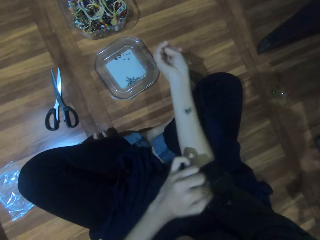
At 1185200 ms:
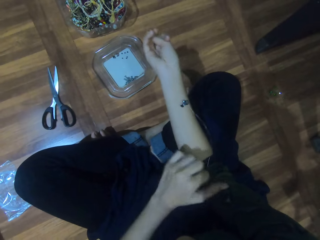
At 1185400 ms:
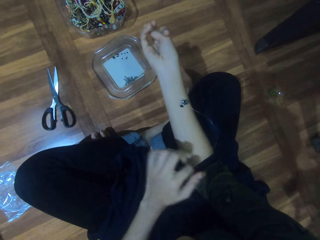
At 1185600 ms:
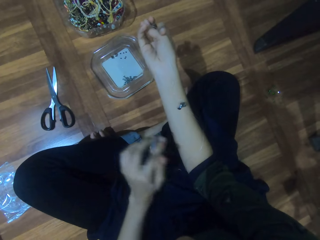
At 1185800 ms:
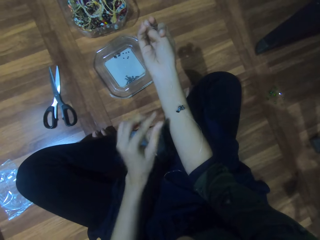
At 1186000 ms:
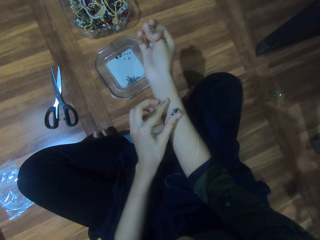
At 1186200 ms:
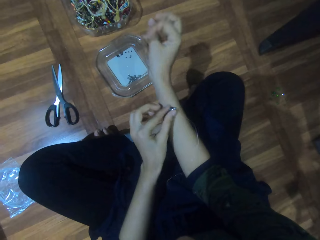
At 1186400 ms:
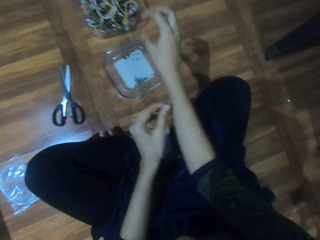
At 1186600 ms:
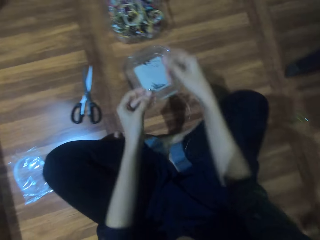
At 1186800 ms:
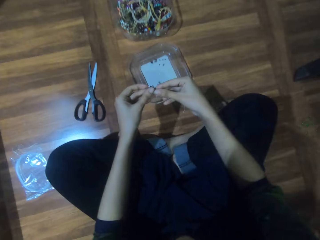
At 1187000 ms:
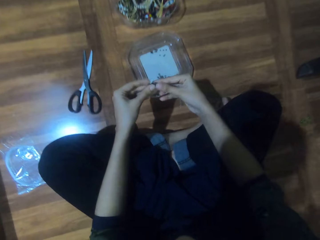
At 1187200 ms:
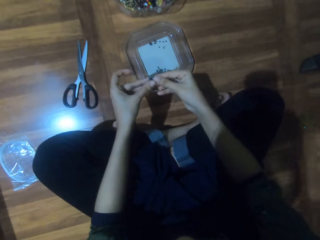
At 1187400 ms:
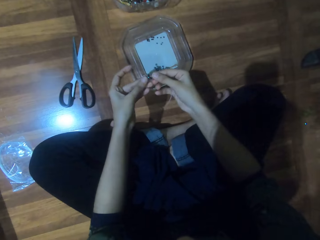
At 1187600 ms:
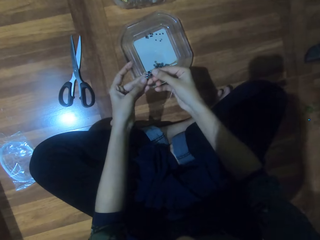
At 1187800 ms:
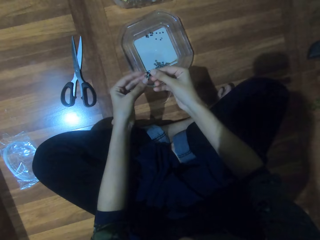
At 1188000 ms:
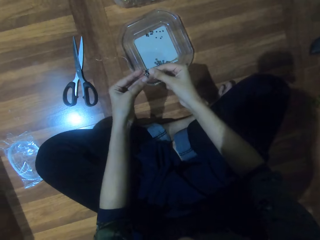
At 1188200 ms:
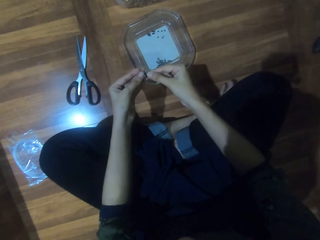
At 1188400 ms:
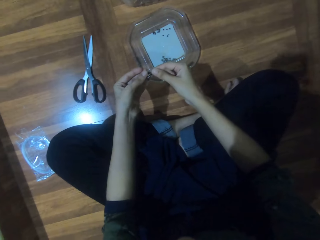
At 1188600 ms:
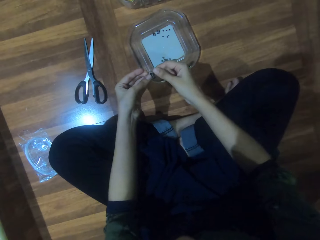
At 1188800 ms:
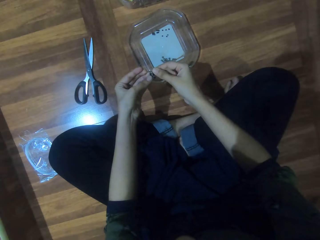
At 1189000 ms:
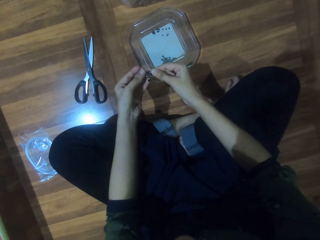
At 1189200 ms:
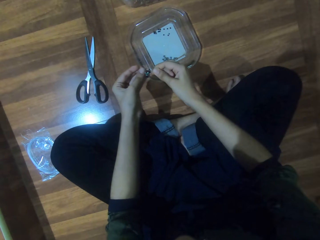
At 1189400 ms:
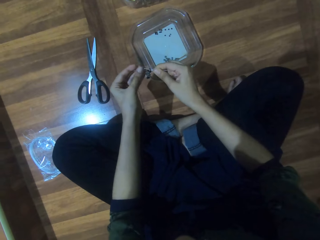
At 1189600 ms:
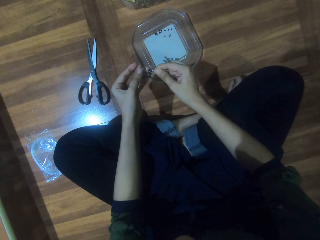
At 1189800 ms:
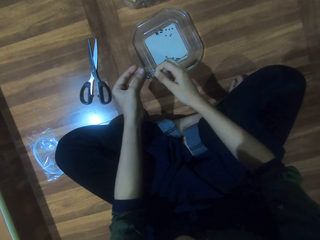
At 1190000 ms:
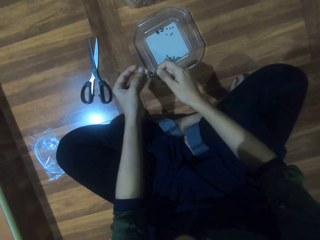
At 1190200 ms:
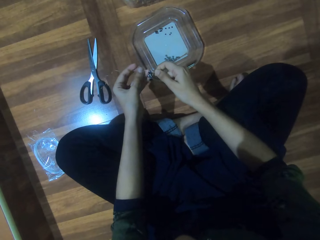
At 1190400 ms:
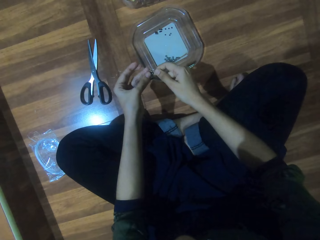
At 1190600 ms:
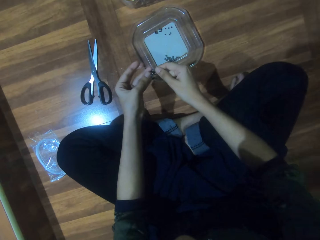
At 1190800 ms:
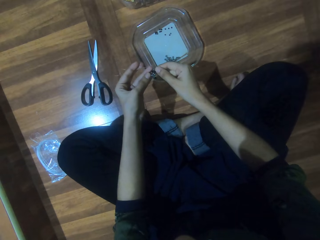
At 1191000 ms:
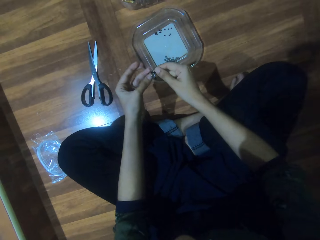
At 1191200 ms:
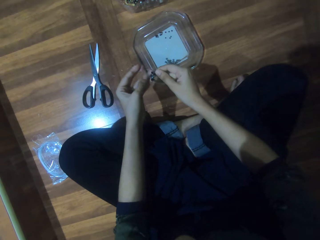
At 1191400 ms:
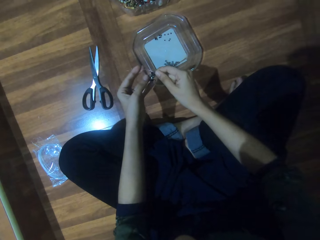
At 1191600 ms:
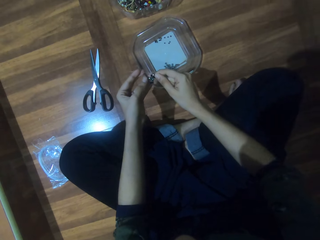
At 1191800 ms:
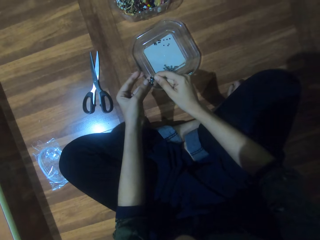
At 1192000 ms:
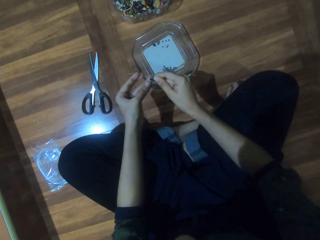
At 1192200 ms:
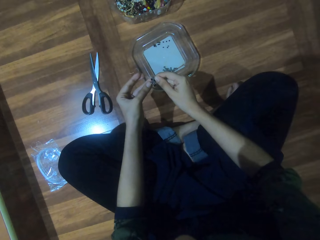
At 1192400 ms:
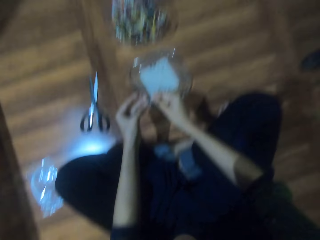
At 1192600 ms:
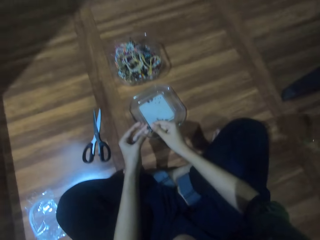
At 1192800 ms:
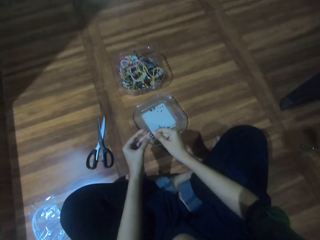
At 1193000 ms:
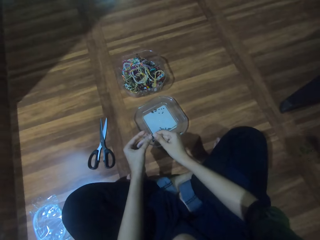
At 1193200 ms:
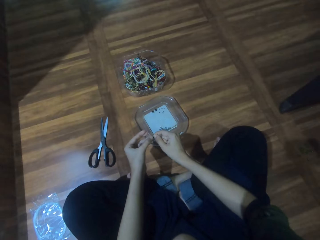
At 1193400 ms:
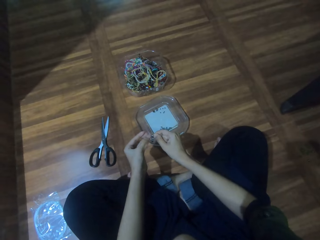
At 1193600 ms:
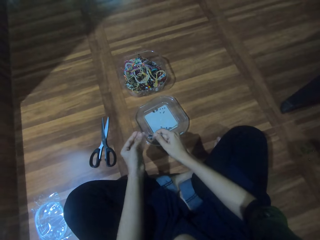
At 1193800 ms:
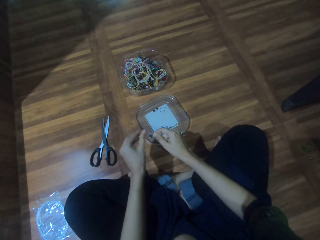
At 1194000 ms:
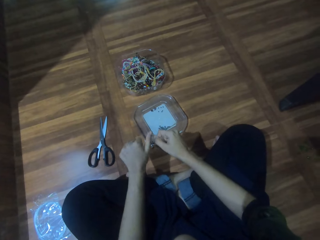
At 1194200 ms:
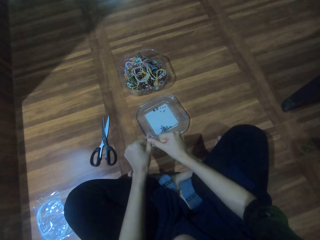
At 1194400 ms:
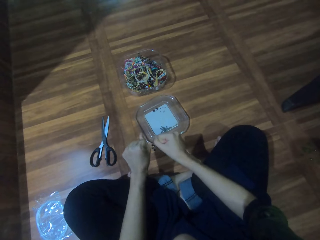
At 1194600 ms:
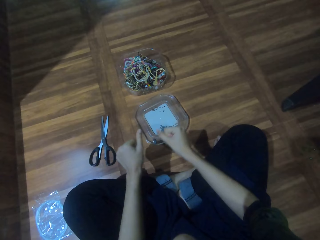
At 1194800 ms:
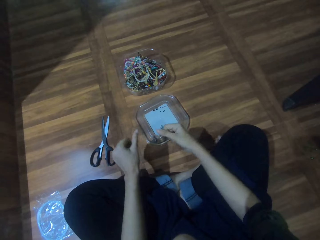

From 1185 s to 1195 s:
The camera wearer inspects the beads.

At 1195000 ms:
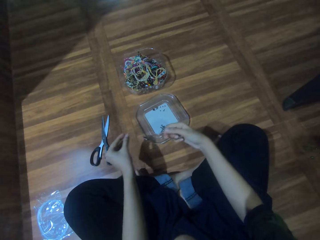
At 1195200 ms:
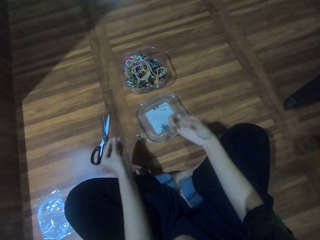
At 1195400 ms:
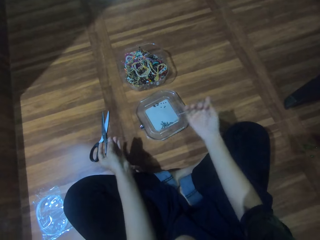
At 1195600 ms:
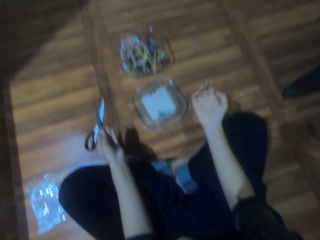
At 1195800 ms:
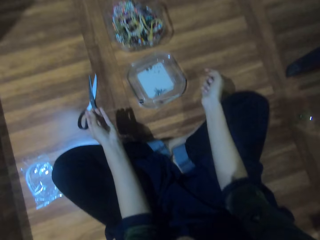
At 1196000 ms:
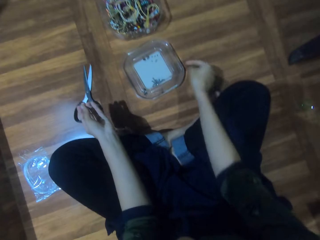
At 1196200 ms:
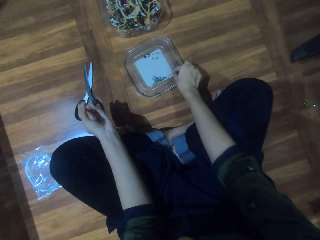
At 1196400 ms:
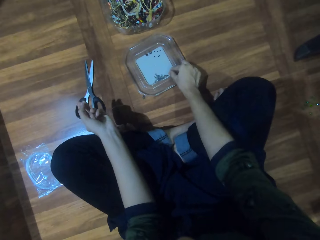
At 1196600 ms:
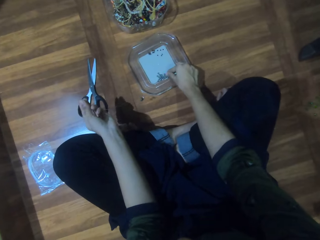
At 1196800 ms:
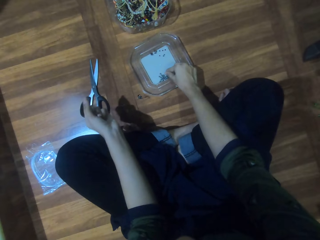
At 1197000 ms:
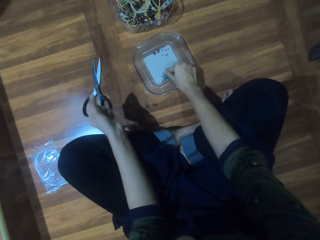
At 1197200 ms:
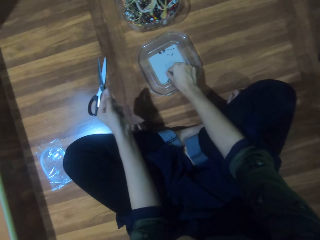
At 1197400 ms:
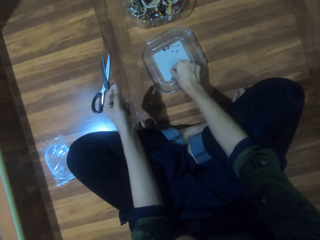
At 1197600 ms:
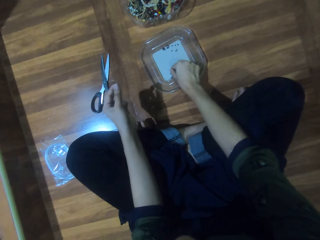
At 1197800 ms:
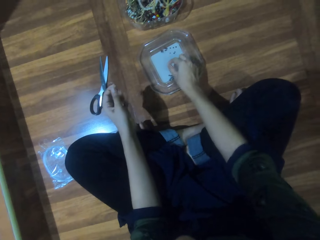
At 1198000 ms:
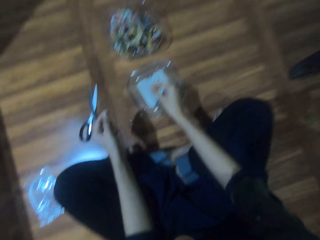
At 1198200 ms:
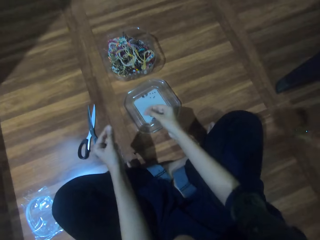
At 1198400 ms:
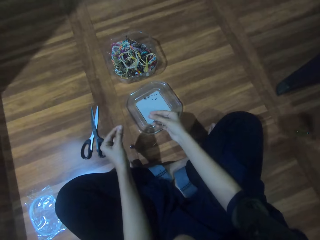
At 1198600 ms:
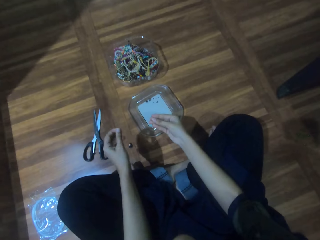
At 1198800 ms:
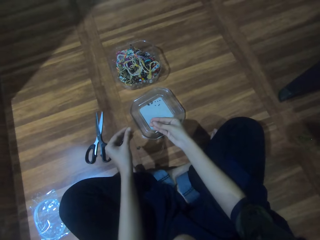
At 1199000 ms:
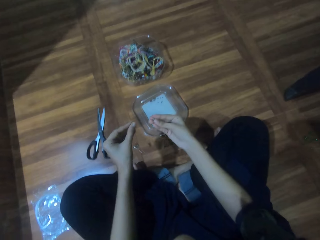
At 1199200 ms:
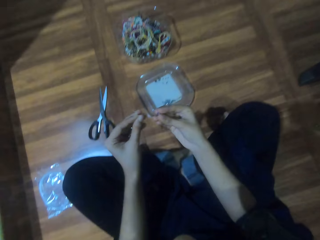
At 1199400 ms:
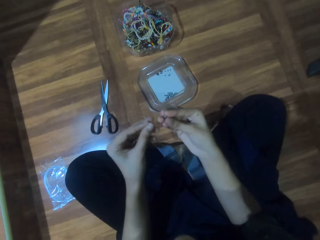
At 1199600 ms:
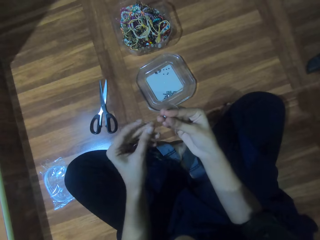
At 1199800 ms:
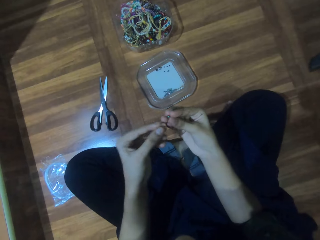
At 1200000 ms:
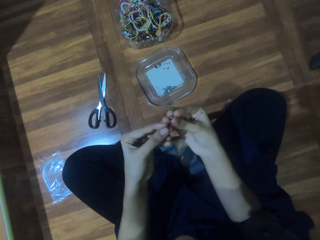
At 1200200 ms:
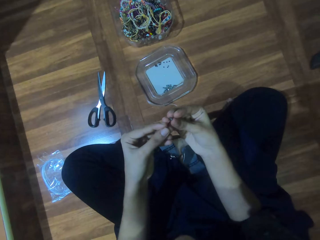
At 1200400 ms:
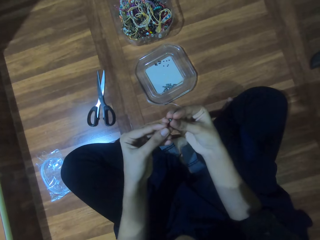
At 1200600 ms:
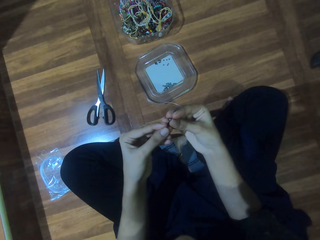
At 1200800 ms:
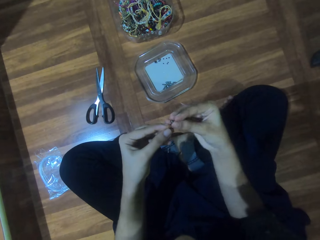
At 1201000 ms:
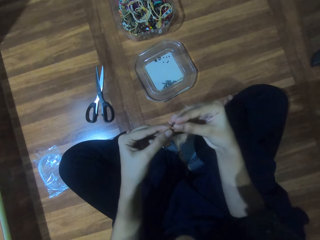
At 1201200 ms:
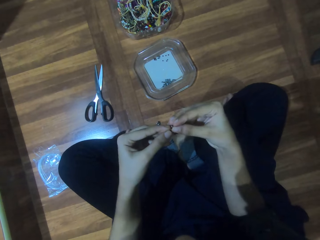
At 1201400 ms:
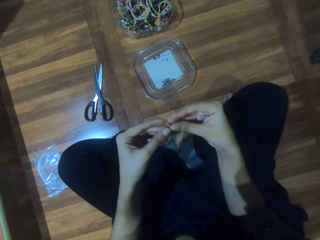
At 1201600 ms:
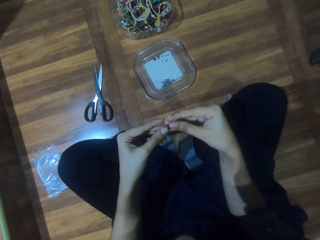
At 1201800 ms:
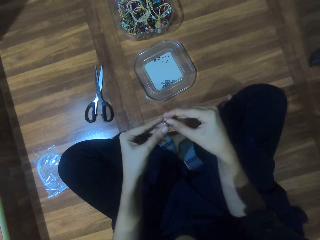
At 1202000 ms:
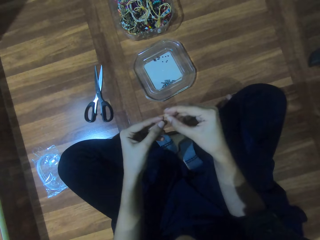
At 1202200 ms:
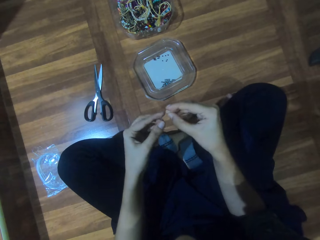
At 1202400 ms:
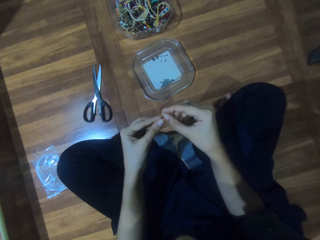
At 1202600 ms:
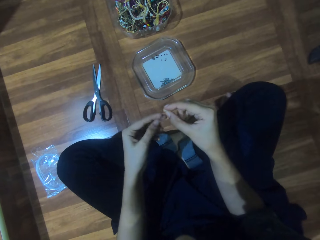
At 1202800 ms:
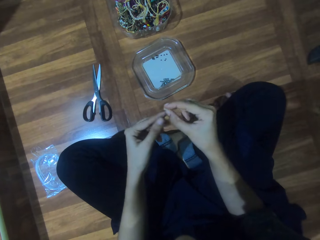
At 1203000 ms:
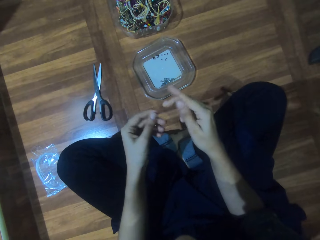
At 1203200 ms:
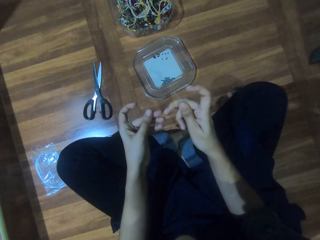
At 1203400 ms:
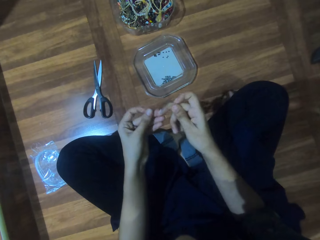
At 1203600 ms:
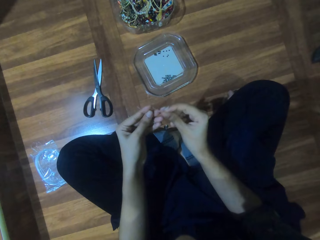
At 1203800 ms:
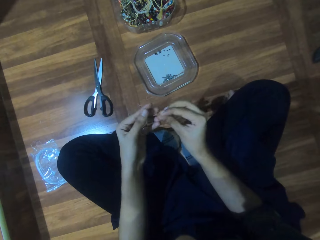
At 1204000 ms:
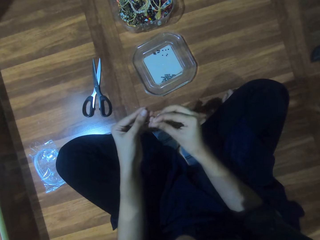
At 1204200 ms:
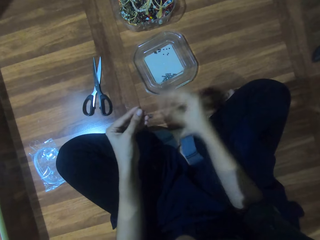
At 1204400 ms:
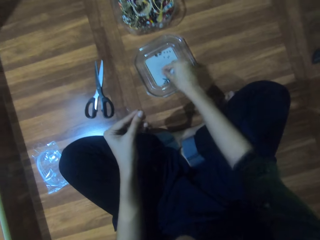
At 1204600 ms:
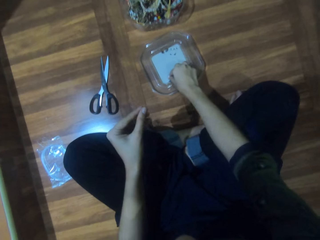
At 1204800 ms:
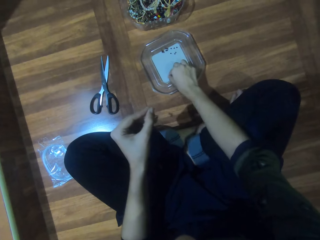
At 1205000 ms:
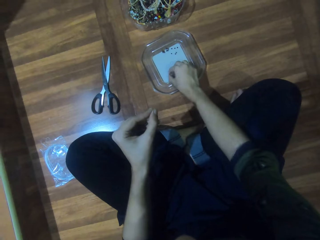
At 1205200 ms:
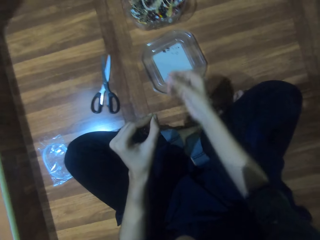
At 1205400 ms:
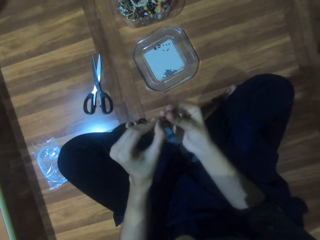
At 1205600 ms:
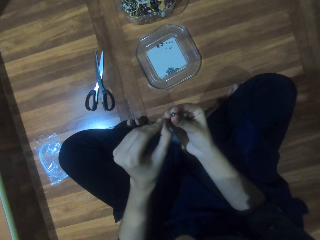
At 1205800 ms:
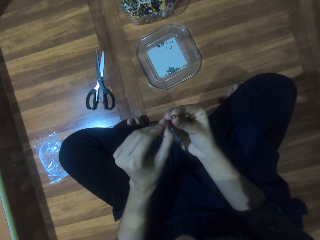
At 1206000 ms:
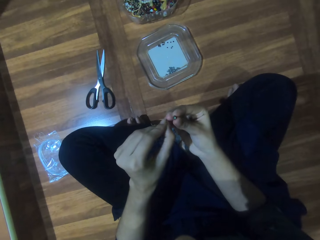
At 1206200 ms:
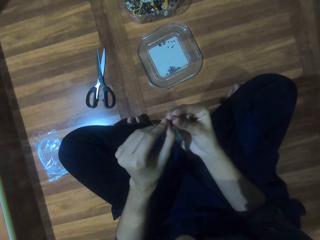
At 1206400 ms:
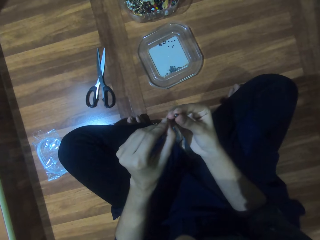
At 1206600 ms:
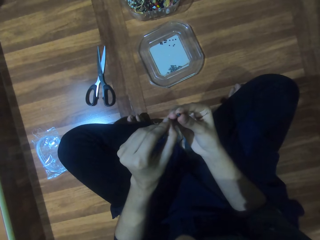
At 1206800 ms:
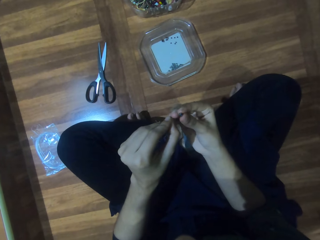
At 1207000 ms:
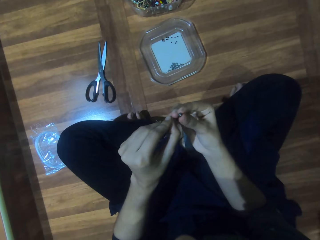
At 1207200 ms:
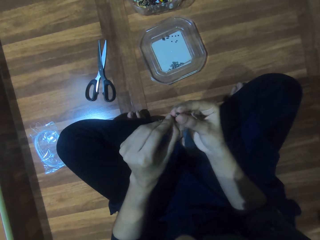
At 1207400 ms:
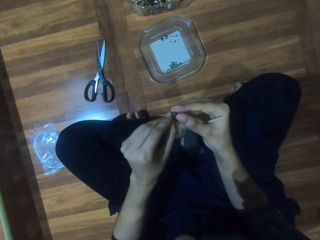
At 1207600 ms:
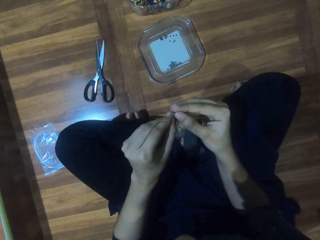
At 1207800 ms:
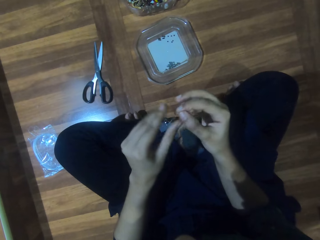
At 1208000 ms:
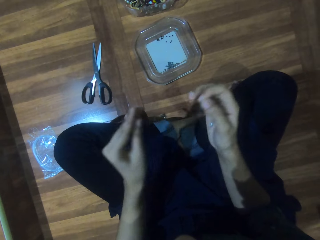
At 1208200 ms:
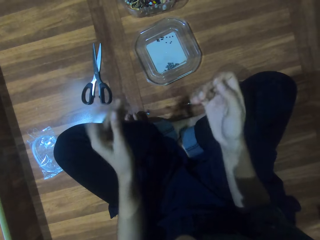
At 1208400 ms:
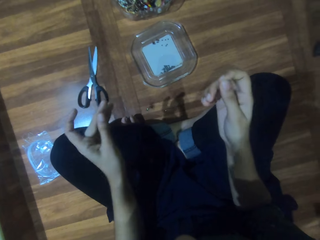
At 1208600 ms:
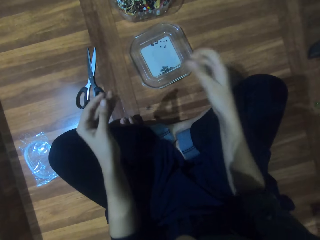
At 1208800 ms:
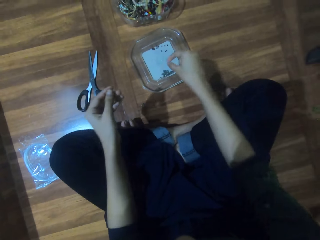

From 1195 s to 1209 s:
The camera wearer tightens the string. They lift a bead from the plate and fit the bead on the string. They lift a bead from the plate and fit the bead on the string.
